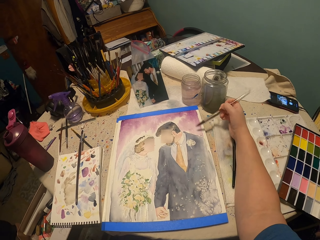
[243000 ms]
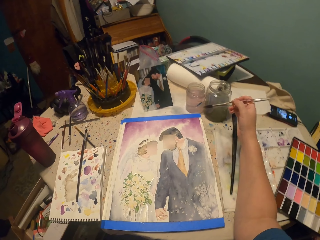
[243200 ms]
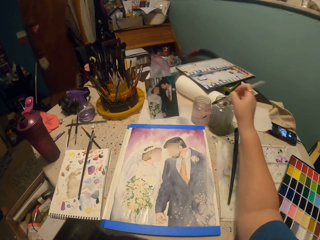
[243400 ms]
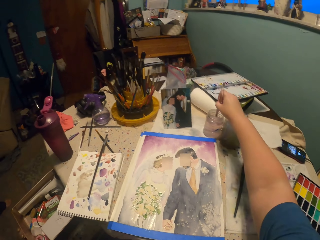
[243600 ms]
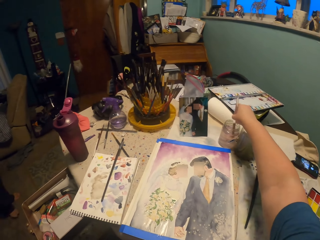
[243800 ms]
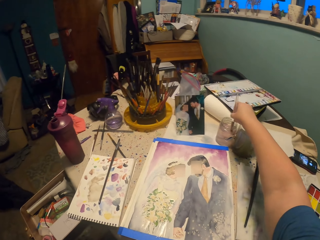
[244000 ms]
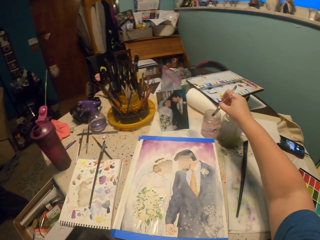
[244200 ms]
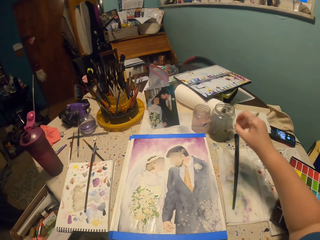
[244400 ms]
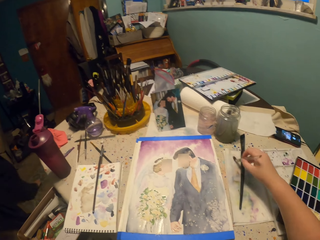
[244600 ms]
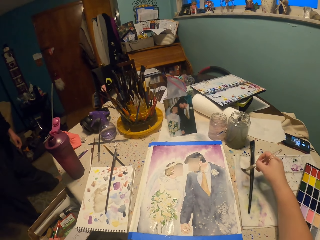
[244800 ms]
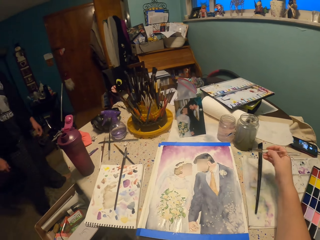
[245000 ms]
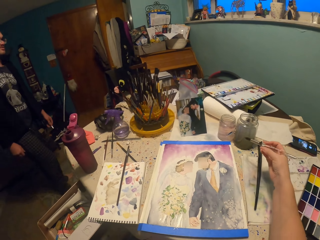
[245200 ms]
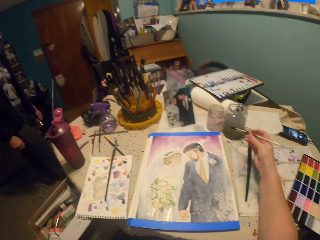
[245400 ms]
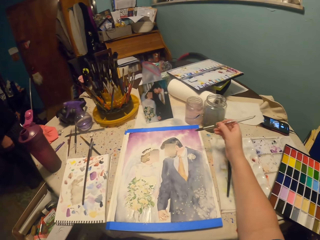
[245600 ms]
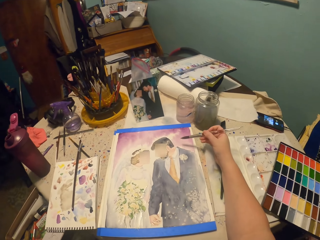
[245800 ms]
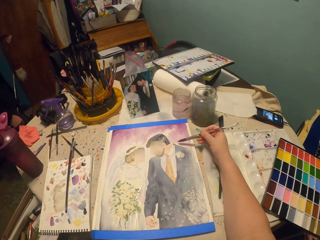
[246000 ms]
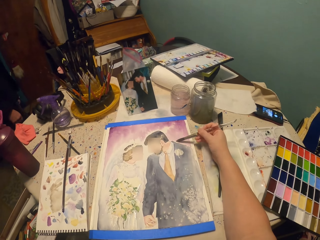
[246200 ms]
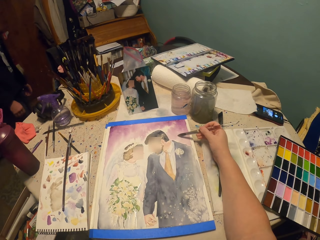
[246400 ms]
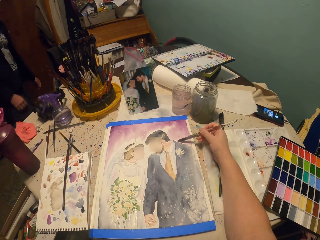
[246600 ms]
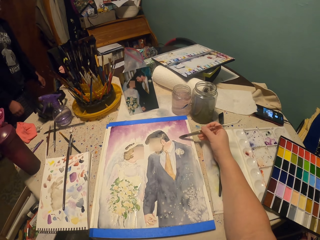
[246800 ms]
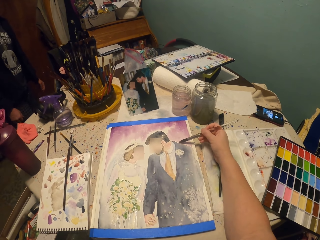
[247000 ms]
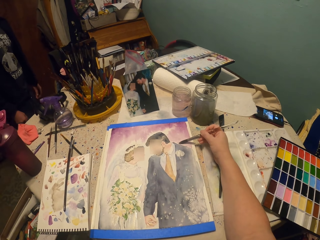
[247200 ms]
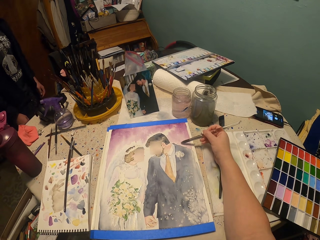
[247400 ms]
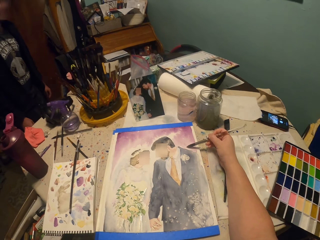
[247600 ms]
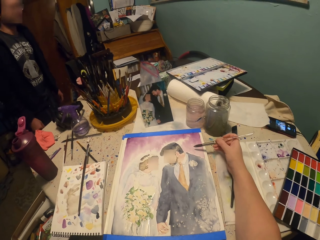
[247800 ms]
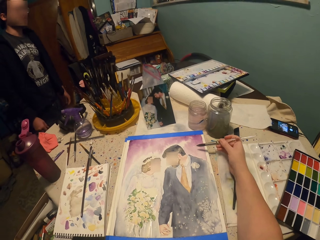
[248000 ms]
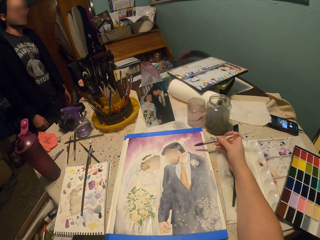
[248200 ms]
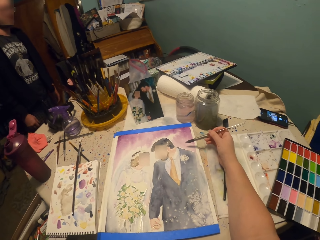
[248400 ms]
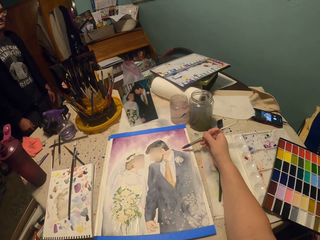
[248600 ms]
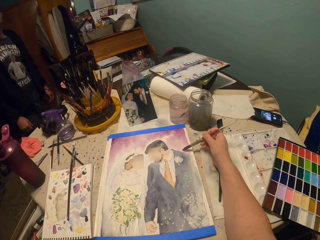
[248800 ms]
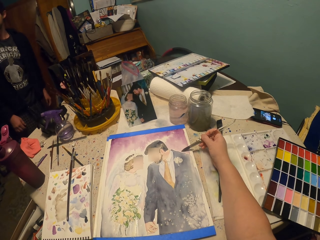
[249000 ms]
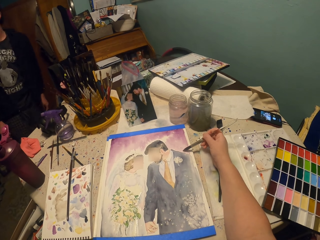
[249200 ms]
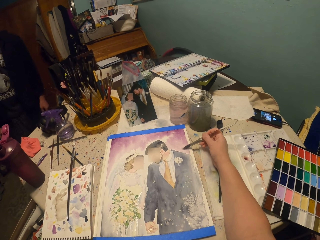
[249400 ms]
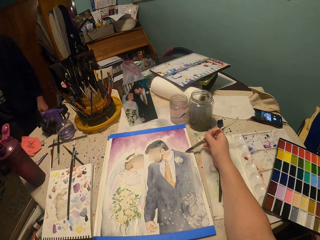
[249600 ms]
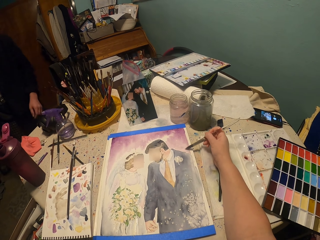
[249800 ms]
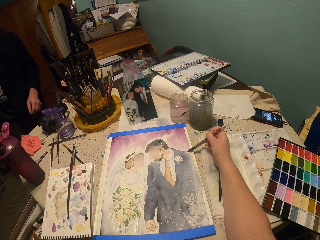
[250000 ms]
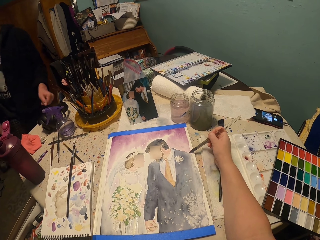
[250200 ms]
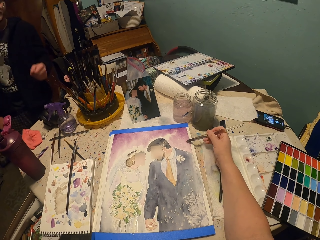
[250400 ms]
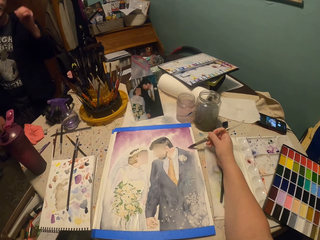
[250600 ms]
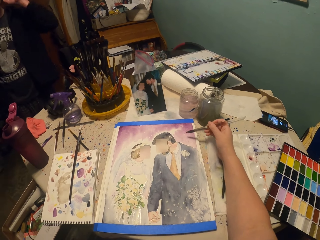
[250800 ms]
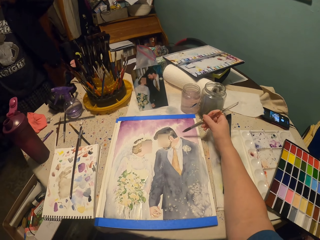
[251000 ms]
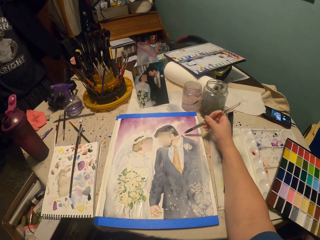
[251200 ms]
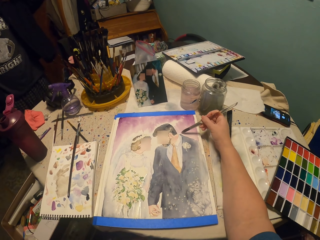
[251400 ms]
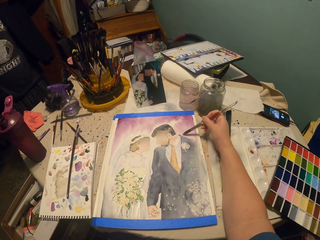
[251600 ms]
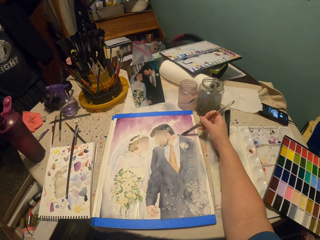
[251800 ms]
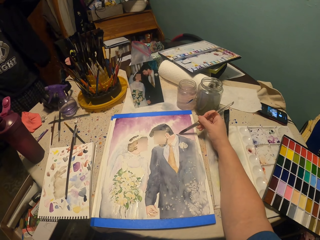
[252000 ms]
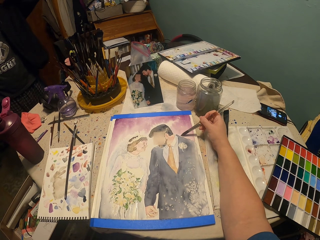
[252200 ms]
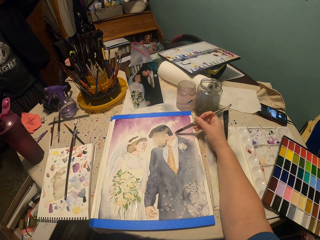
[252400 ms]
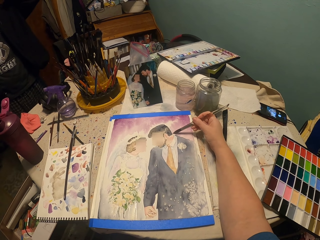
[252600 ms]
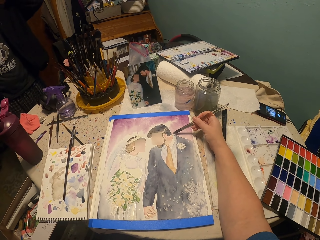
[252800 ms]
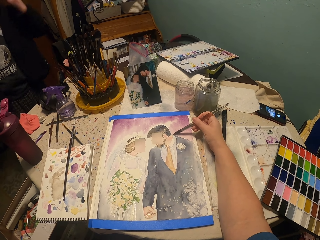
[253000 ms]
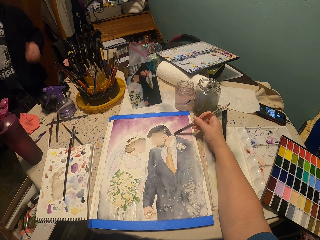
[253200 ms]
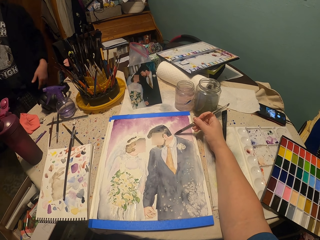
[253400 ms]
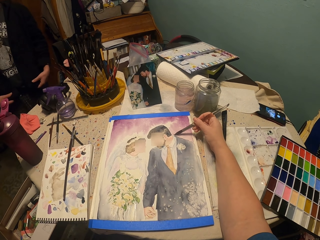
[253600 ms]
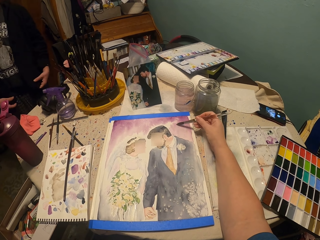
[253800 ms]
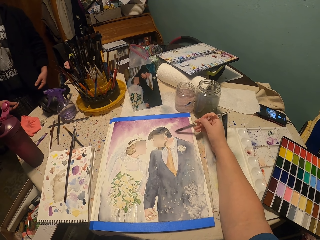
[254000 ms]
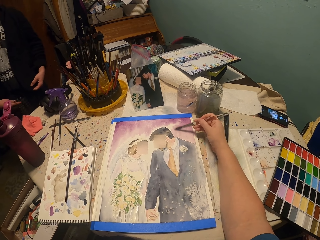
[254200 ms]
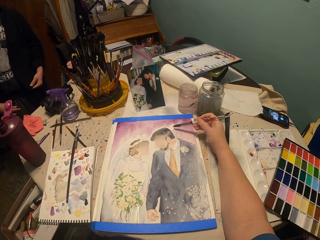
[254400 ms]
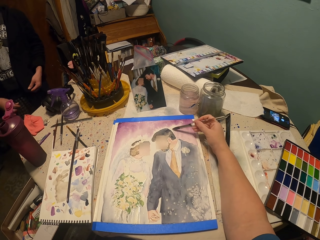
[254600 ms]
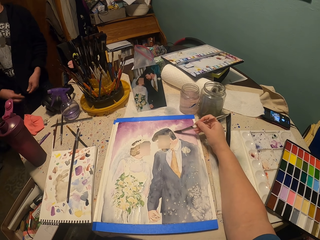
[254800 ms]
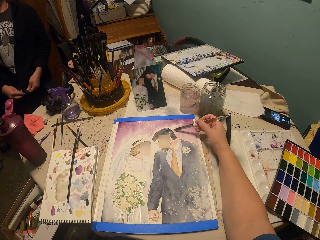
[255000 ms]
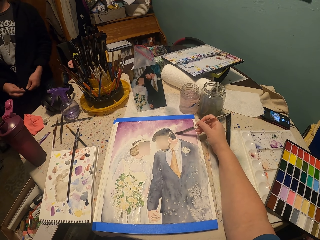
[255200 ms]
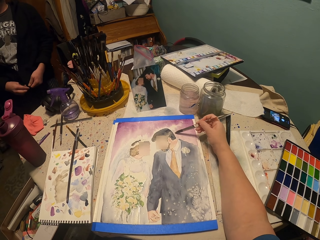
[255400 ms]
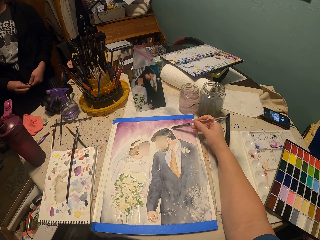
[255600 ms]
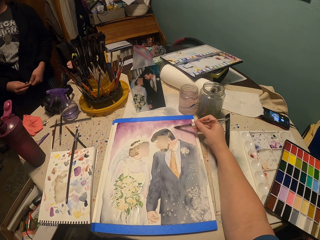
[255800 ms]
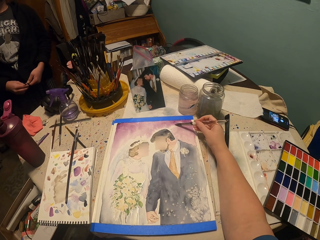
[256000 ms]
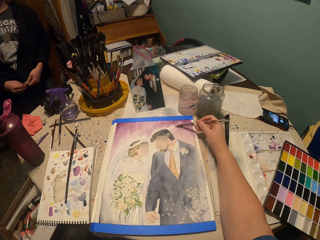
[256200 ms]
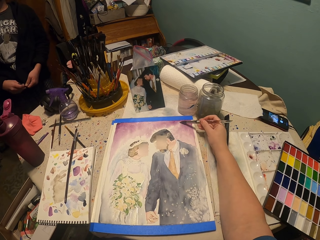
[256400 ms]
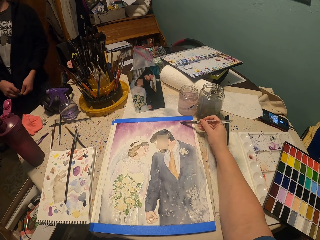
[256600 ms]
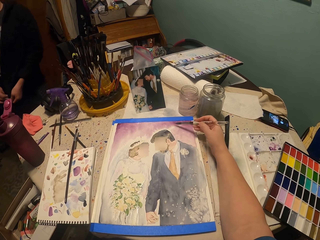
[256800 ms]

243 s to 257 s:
The camera wearer dips the painting brush in water. They tap aside. A man walks in. The camera wearer paints the picture with the painting brush. The man turns right. He lifts his left hand, lowers his left hand and zips his jumper.

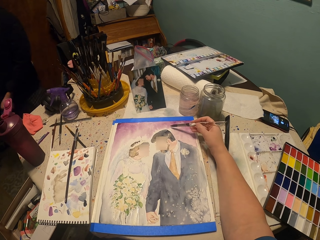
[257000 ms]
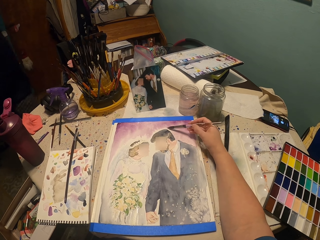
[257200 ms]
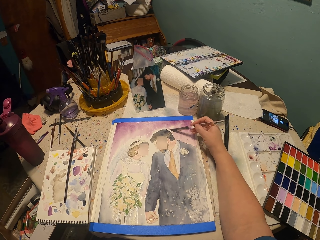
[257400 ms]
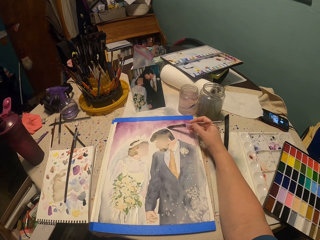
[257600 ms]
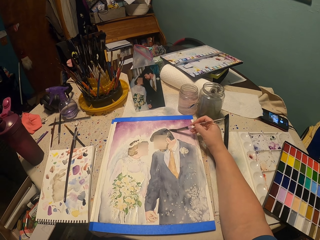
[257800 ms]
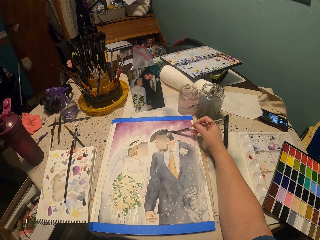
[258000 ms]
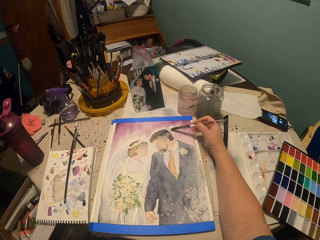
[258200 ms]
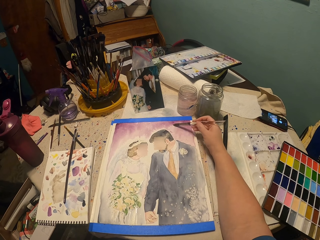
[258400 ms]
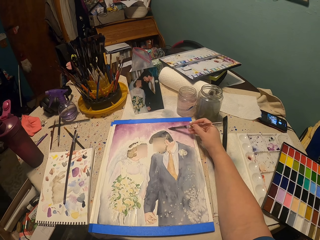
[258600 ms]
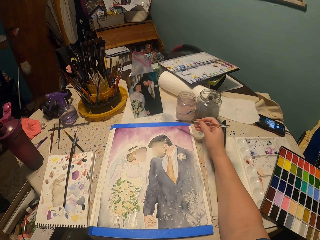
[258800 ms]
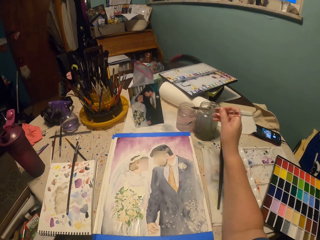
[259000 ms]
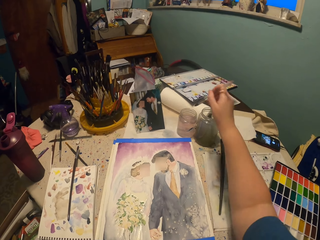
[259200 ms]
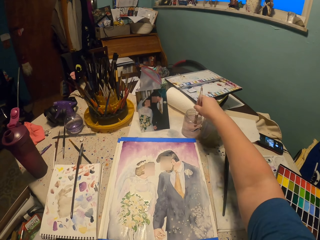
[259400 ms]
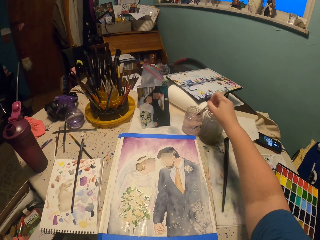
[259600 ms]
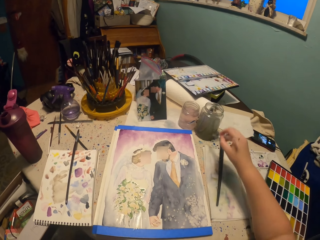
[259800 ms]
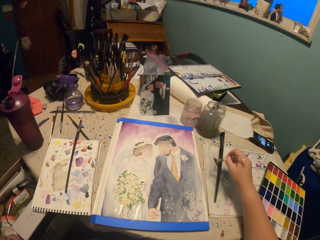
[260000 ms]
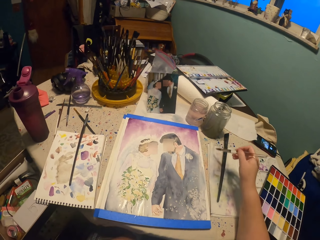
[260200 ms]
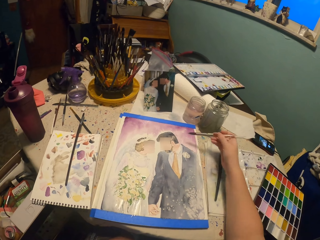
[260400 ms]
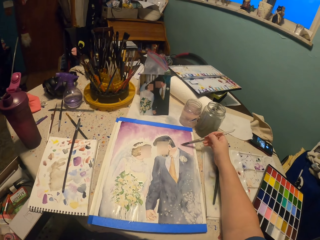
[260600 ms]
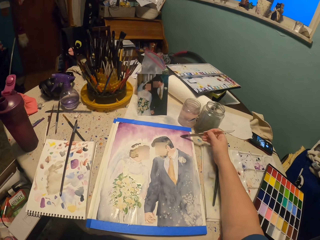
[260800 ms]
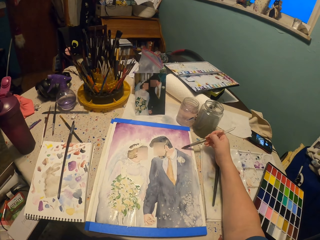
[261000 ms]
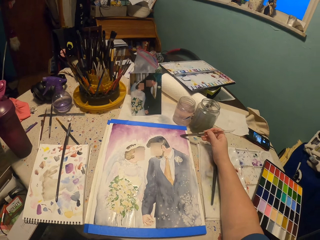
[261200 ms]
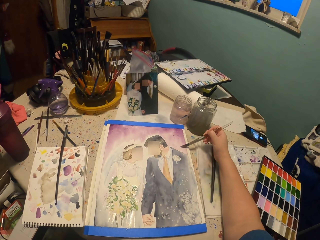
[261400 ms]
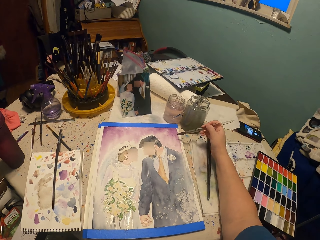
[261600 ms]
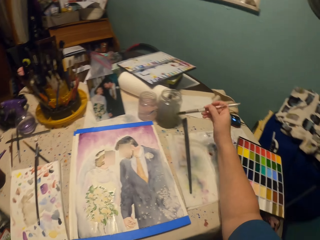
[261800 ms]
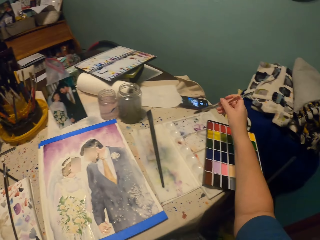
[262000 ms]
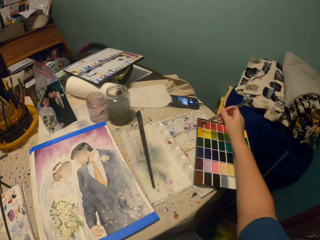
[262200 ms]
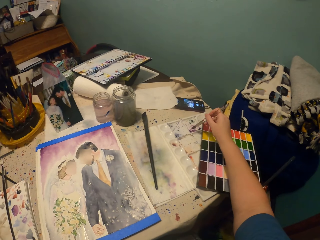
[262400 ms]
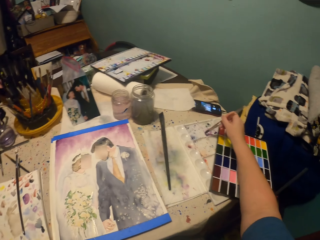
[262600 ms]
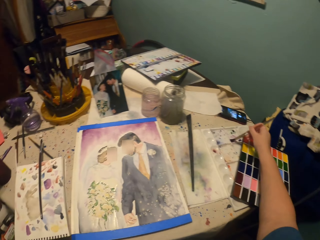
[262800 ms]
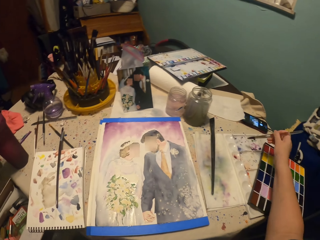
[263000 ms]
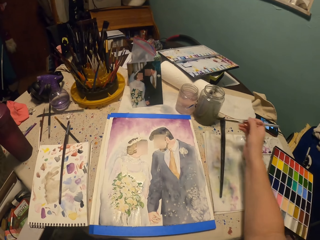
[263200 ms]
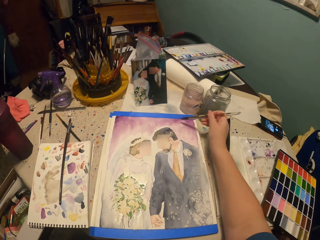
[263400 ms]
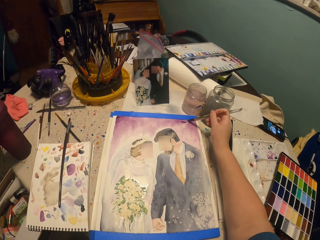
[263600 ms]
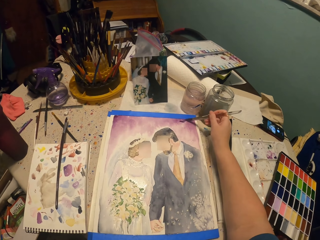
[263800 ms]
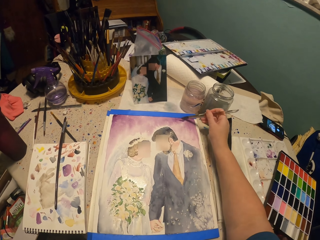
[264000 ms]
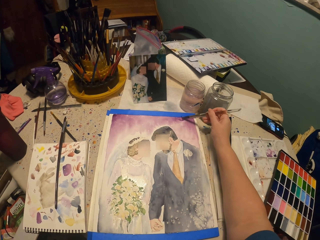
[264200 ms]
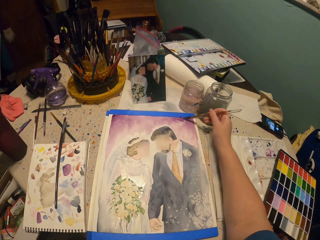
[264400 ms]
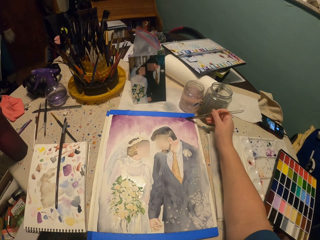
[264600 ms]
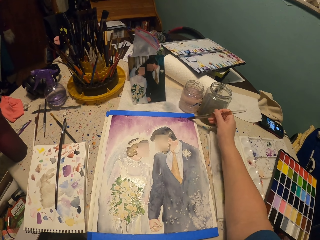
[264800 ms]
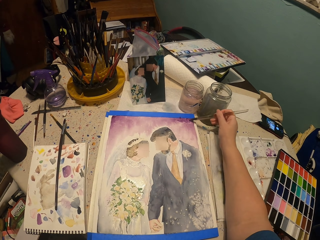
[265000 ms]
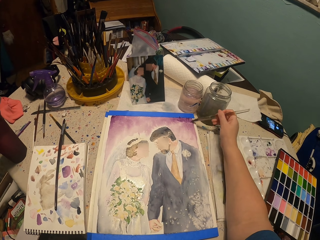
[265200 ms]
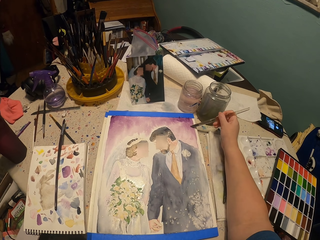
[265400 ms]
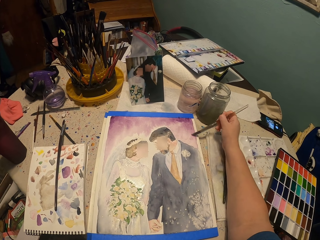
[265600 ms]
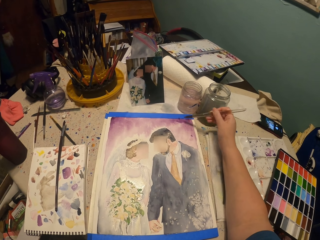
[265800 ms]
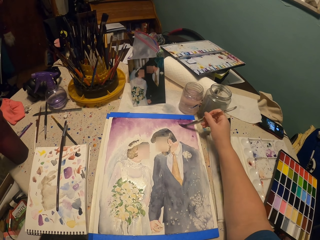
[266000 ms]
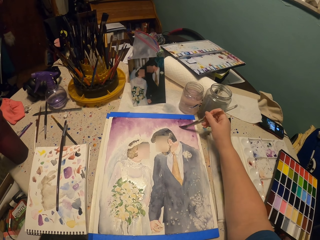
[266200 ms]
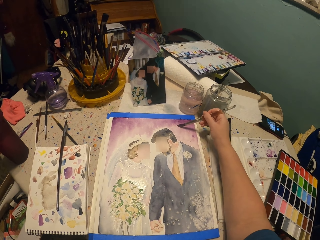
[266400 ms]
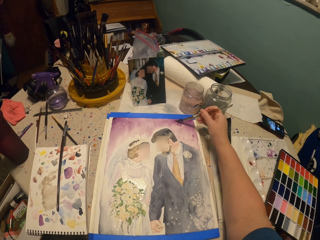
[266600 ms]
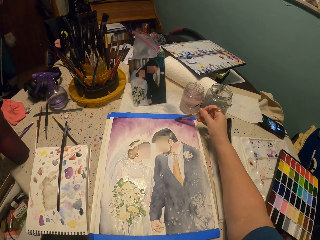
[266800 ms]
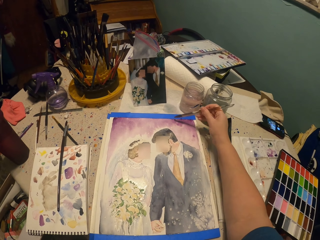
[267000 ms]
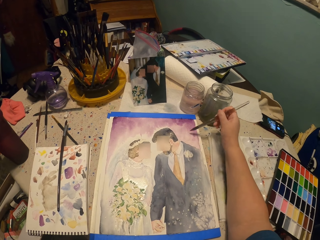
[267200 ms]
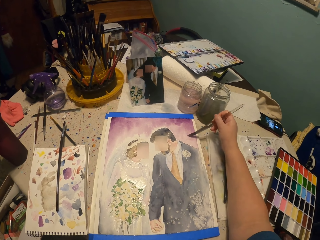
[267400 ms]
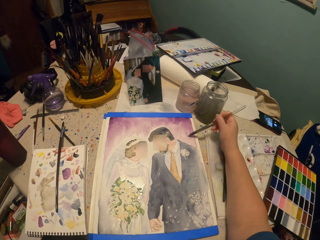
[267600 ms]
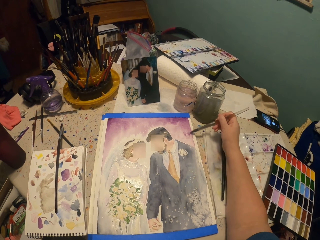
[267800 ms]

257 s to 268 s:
The man moves away. The camera wearer dips the painting brush in water. They paint the picture with the painting brush. They put the paint brush in paint. They paint the picture with the painting brush.
